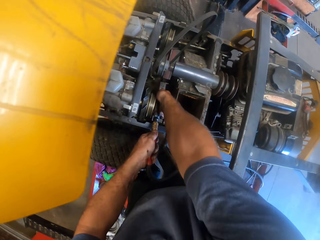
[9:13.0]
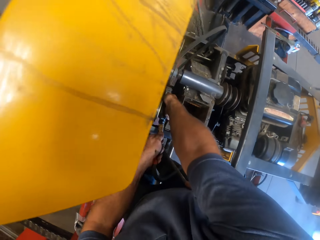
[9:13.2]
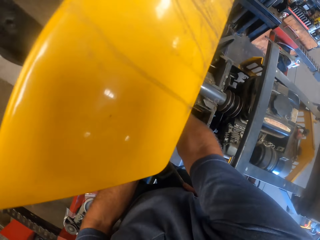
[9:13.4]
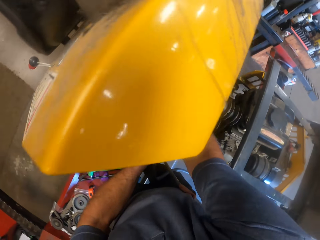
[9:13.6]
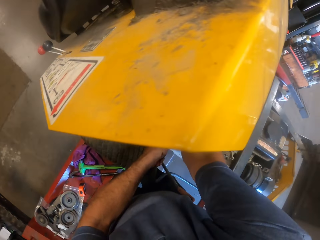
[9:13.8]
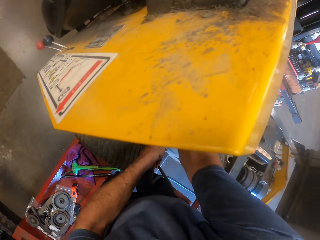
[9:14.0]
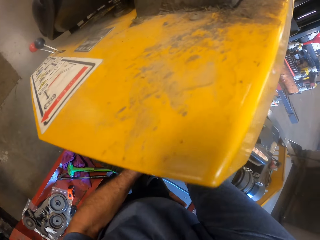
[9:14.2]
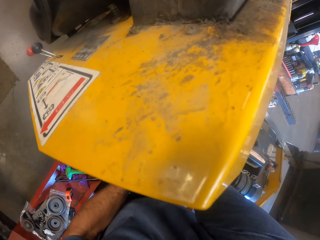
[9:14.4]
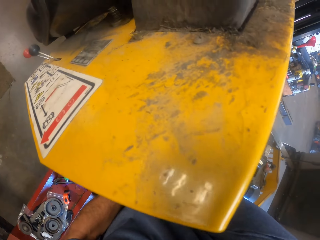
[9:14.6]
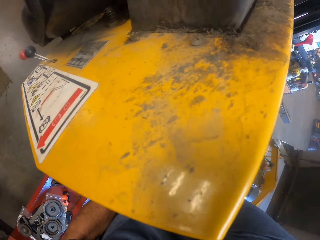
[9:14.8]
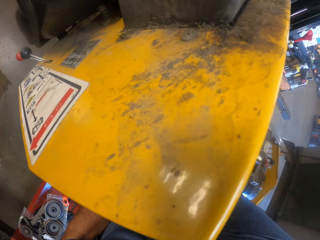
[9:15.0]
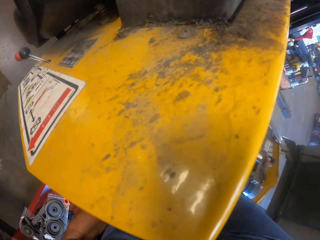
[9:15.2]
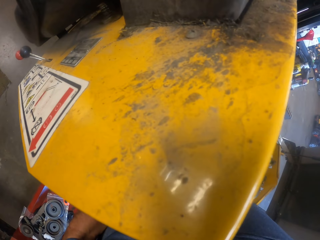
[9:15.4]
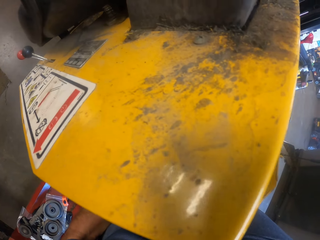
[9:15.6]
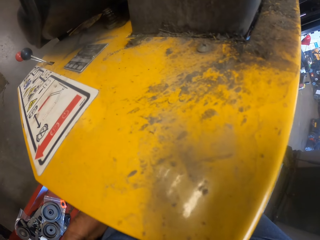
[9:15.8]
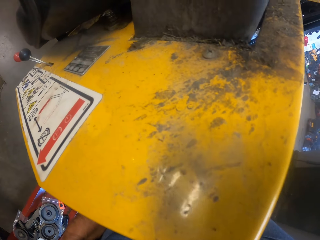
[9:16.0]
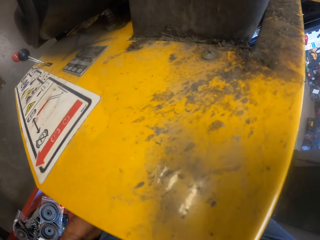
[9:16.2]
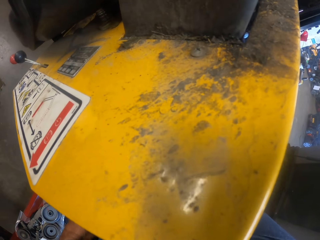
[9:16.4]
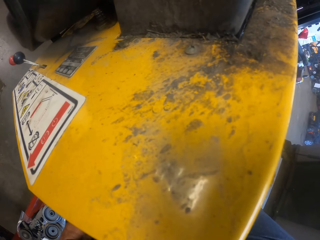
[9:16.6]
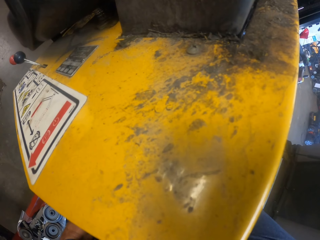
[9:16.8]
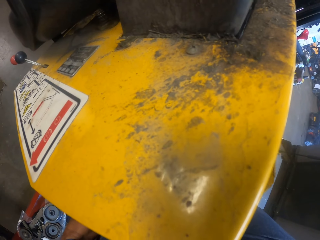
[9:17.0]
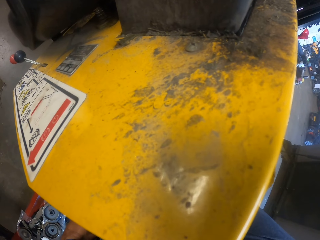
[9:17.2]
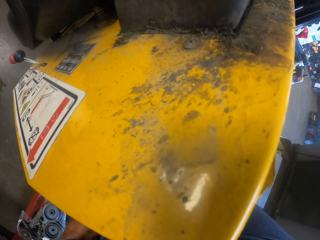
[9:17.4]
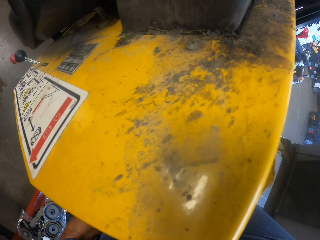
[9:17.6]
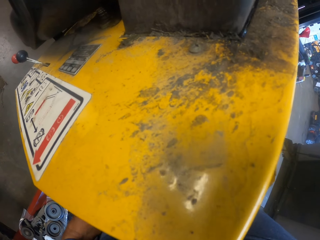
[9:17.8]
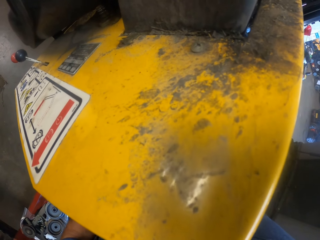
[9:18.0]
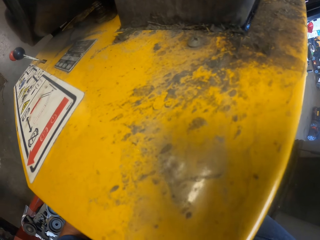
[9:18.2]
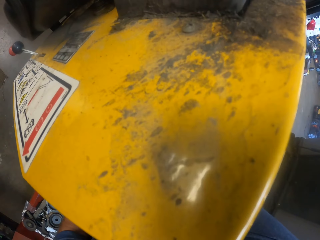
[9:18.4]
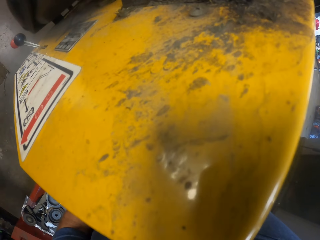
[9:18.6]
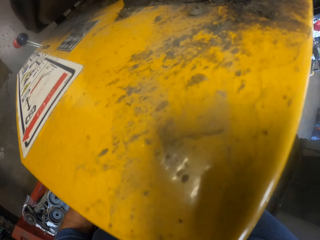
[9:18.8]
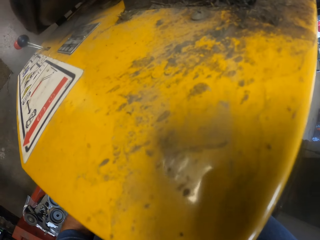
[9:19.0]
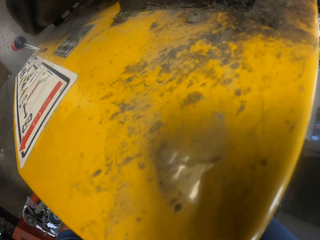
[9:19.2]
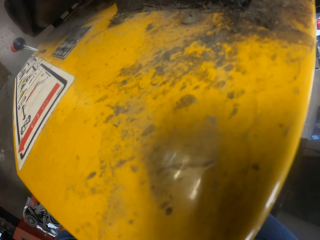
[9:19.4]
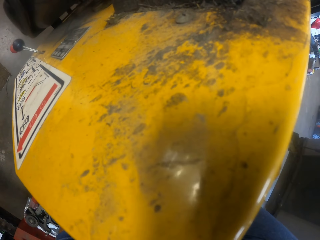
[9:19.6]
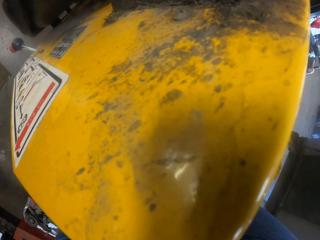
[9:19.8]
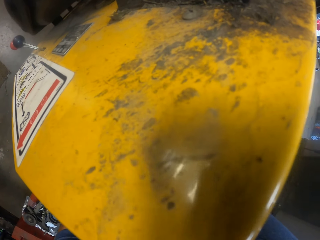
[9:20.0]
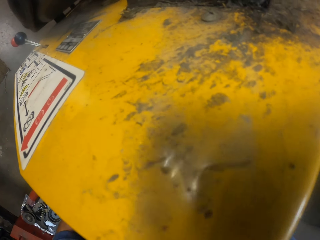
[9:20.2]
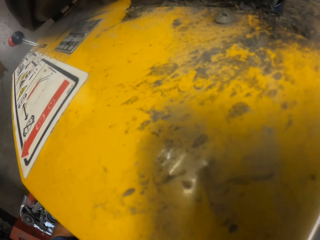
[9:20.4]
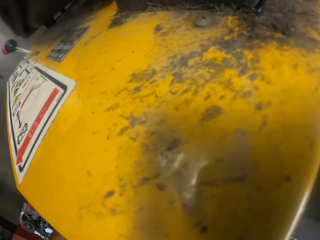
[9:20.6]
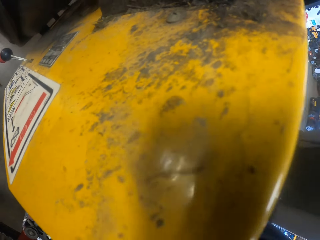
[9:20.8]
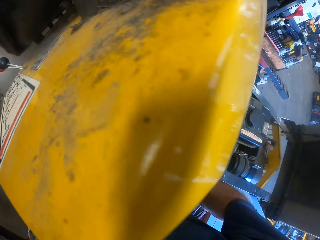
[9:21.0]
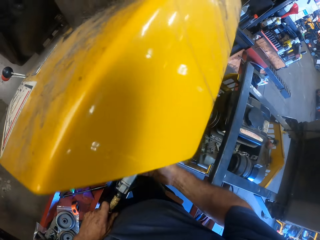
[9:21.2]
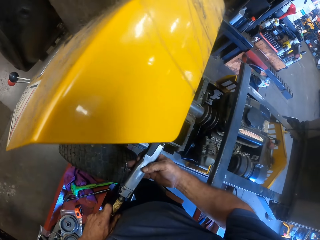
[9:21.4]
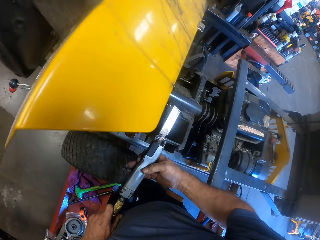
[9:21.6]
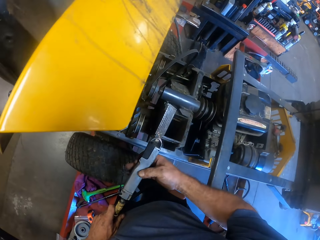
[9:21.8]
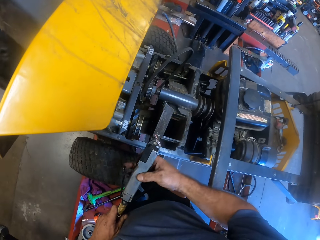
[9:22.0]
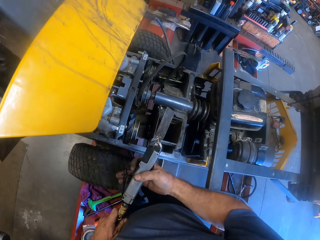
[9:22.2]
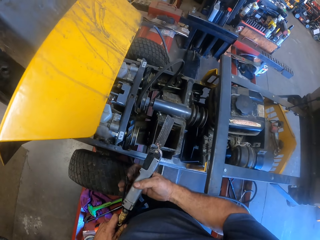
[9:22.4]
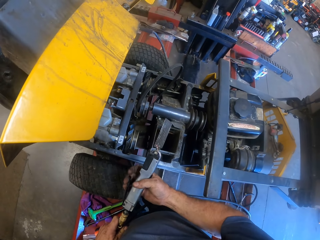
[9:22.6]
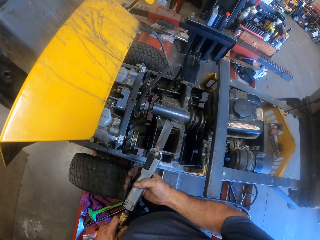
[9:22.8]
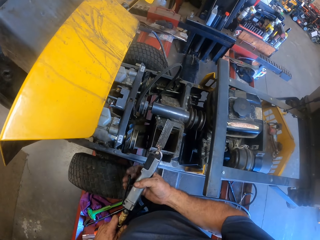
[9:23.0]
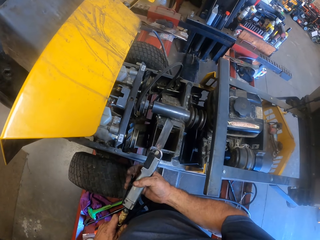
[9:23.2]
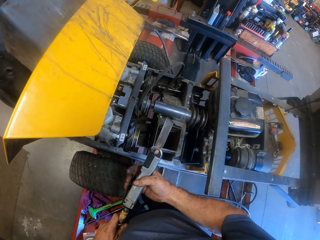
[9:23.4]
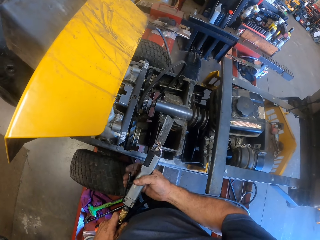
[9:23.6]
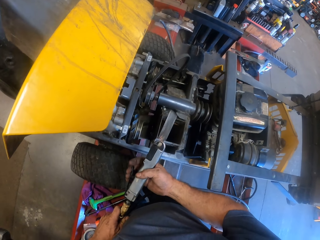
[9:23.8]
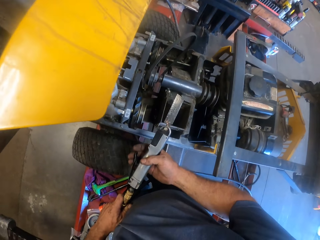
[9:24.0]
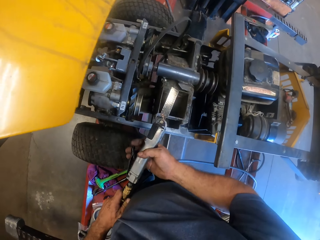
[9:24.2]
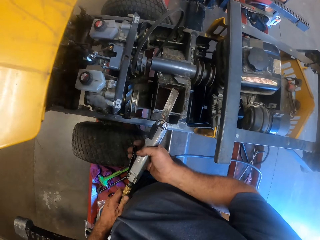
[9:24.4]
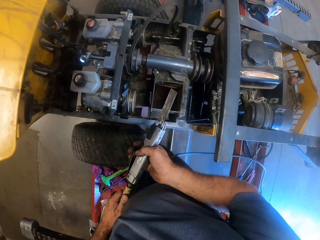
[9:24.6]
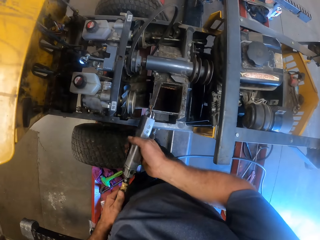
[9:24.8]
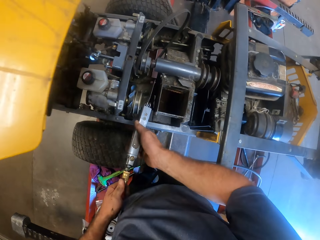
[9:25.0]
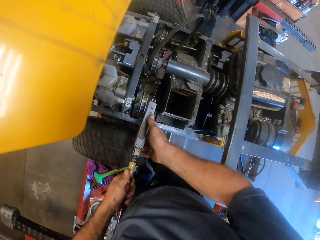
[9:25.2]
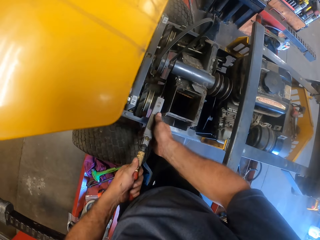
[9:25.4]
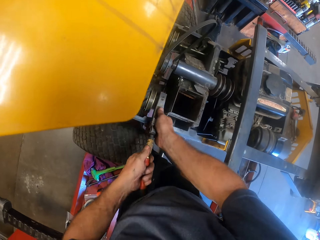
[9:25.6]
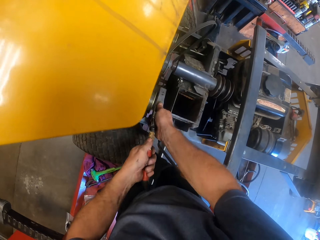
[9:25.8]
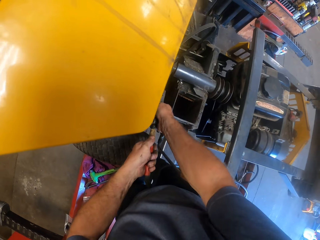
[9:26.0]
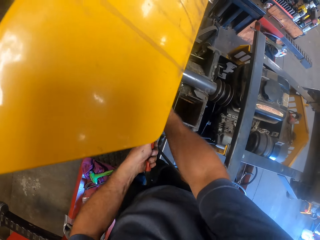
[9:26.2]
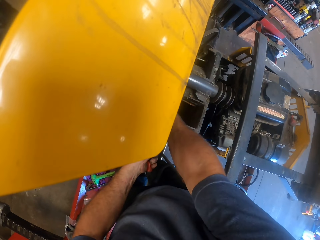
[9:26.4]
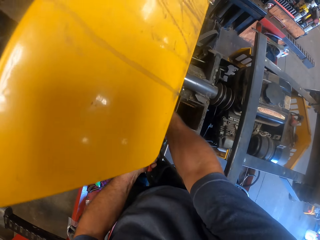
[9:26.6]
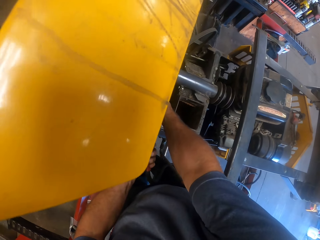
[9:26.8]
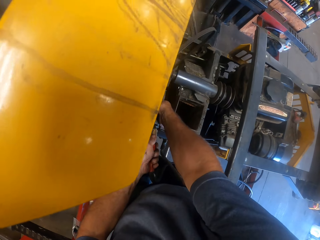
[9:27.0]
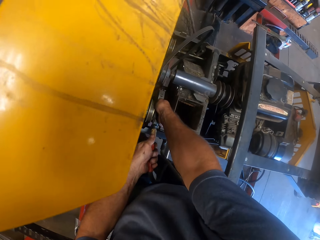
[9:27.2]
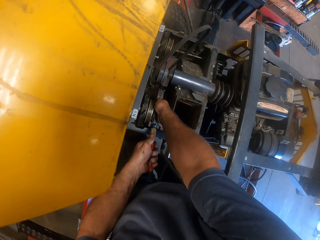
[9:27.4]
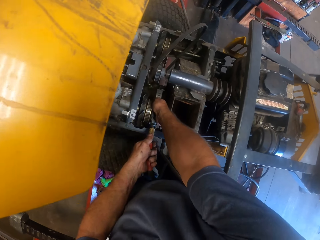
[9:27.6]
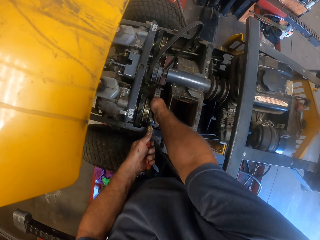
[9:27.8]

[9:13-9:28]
The camera wearer operates the jet knife on the exhaust muffler. He lifts up the welding machine. He tests the compressed air blade with his right hand. He stretches the compressed air blade towards the pipe with both hands. He welds a two wheel drive with the welding machine.

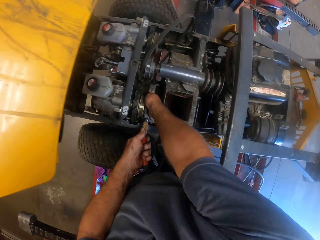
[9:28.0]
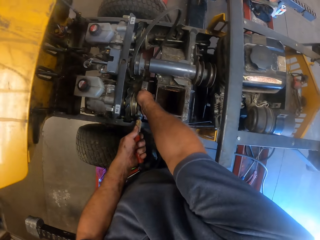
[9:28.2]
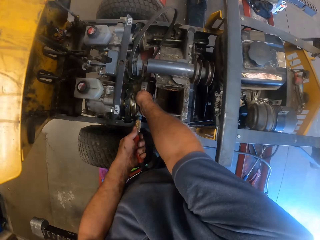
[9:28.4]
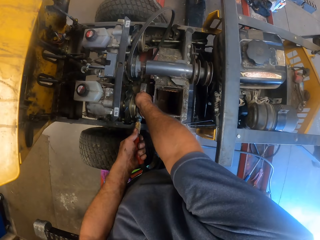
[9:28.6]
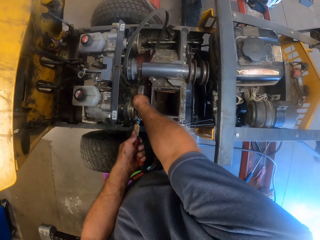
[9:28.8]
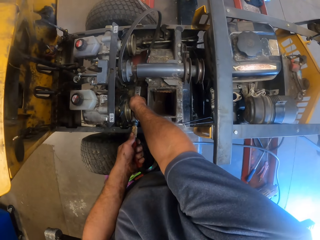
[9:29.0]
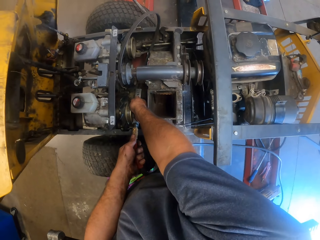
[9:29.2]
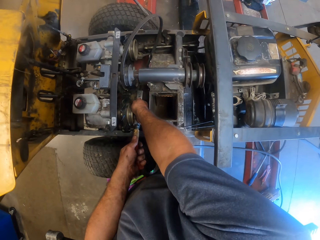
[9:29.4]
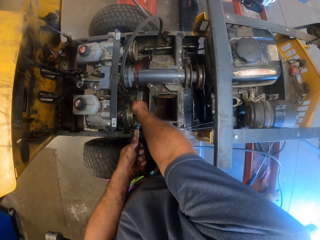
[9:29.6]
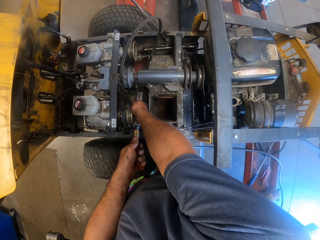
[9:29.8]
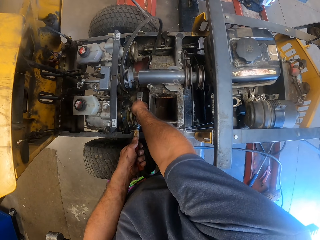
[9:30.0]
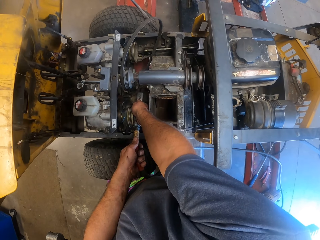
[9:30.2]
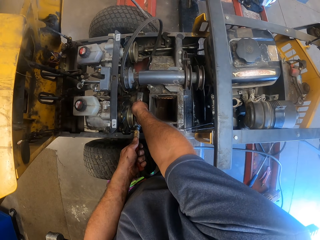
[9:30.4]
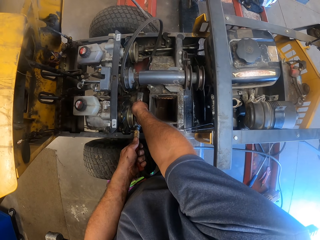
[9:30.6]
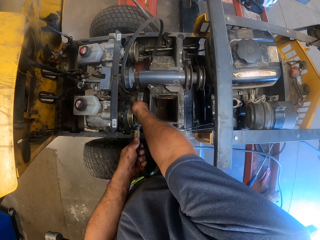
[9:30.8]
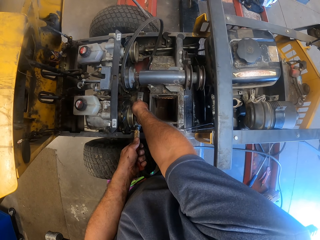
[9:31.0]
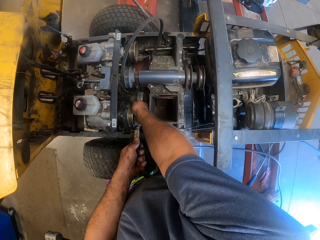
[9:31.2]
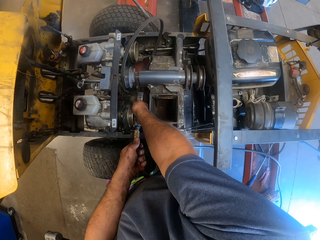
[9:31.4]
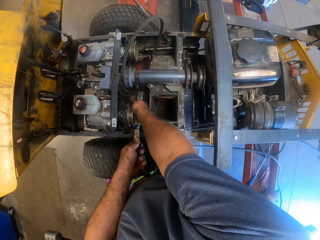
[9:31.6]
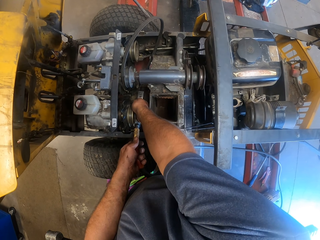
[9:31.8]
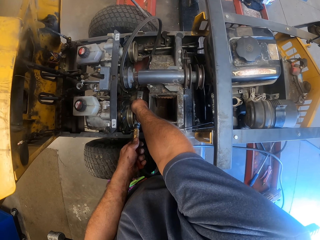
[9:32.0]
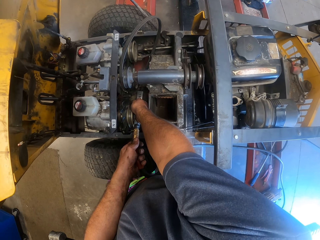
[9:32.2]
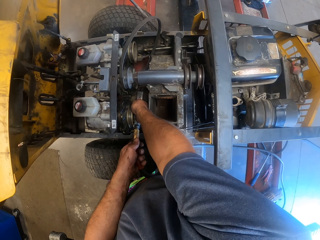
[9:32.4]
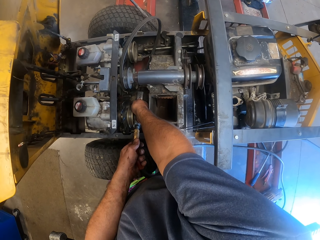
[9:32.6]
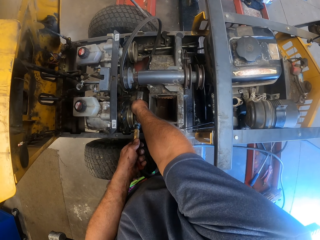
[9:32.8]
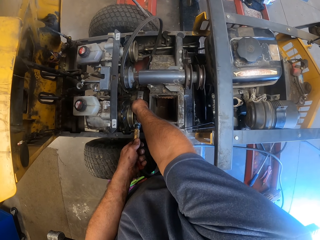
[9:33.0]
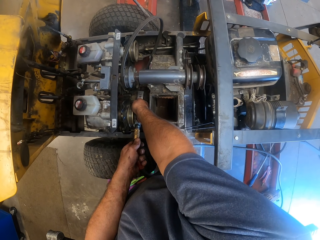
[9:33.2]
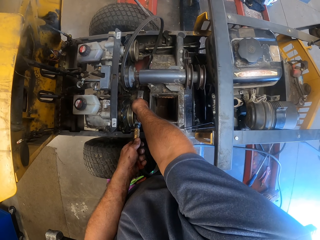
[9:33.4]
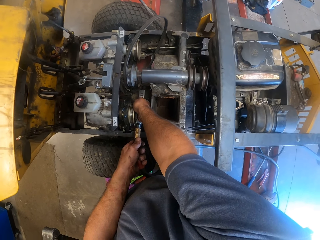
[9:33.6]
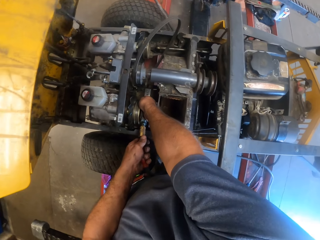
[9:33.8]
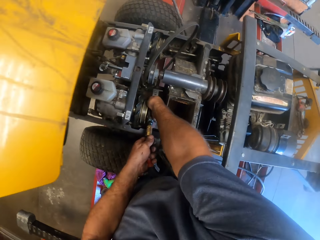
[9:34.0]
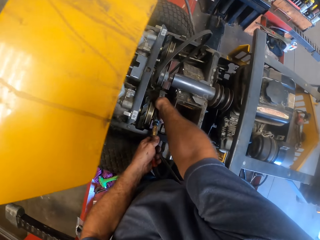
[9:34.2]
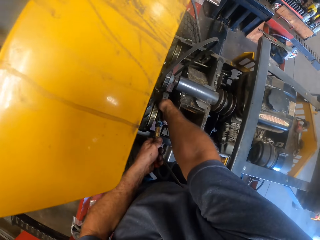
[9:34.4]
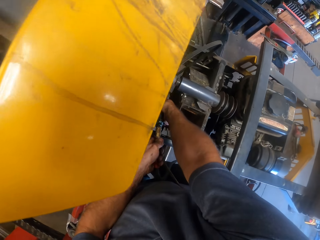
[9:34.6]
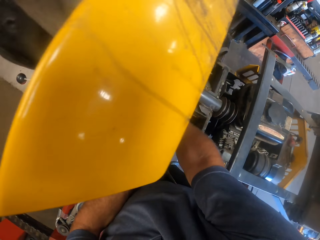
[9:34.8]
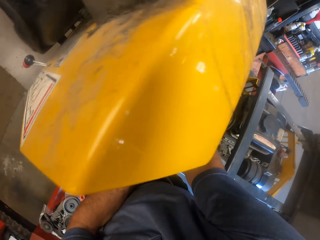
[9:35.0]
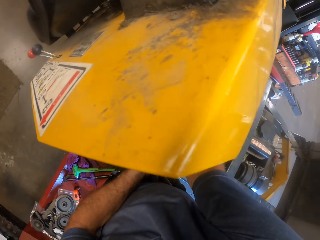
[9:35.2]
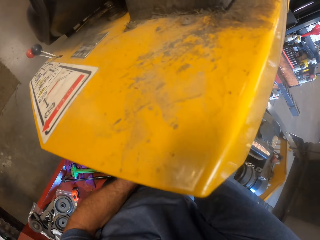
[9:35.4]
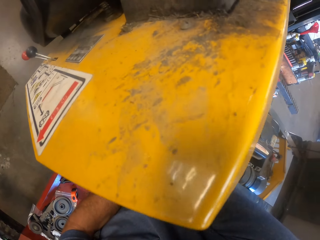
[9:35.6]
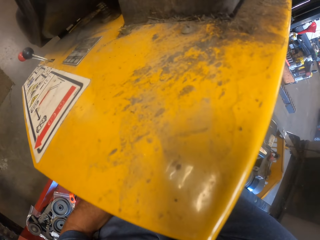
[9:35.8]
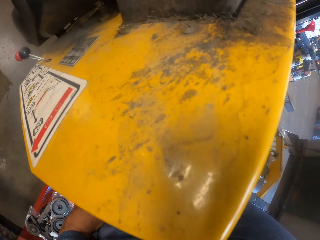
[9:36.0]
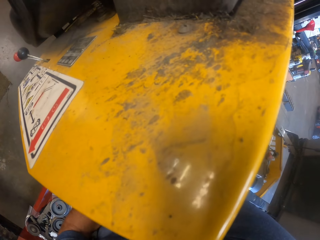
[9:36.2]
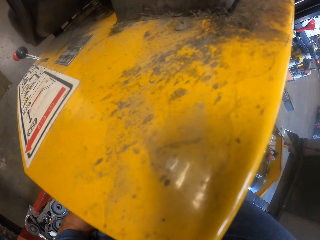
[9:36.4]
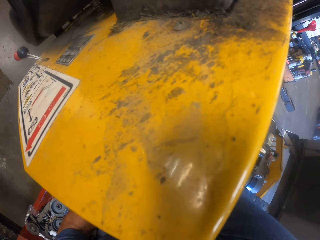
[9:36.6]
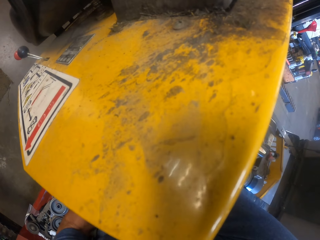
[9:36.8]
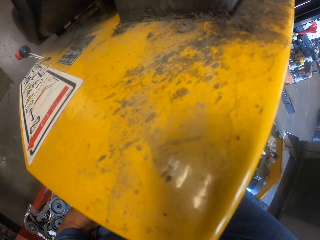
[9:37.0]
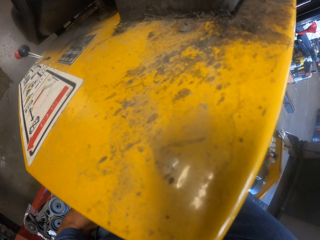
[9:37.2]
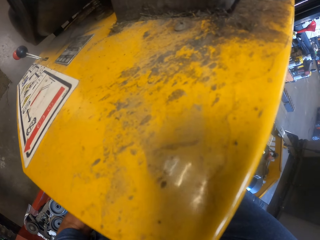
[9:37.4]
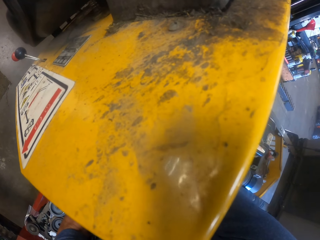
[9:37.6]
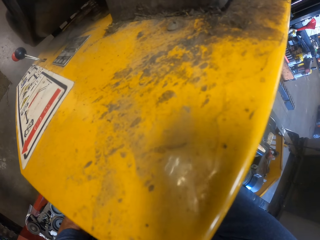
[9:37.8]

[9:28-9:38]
The camera wearer turns on the compressed air blade with both hands. They look around.
